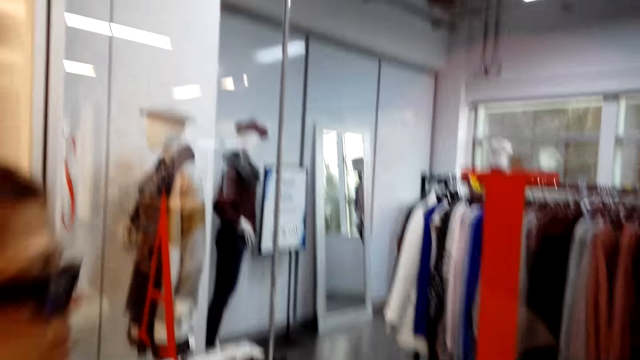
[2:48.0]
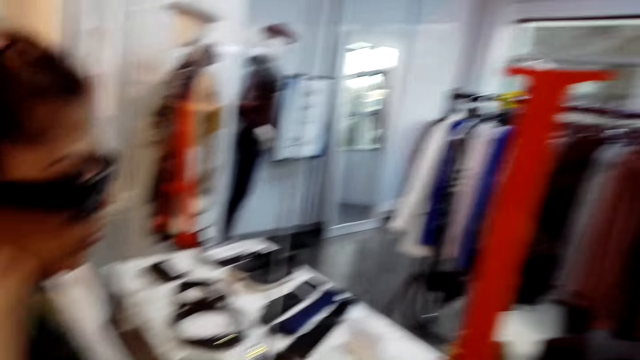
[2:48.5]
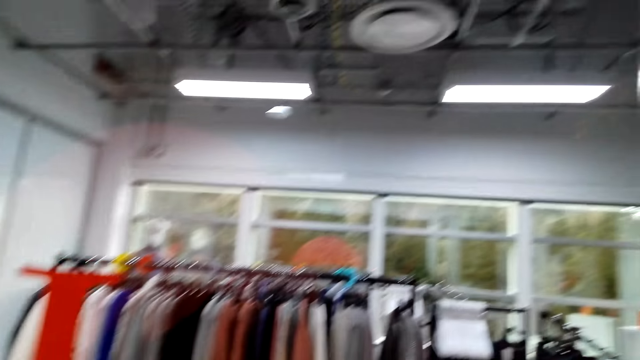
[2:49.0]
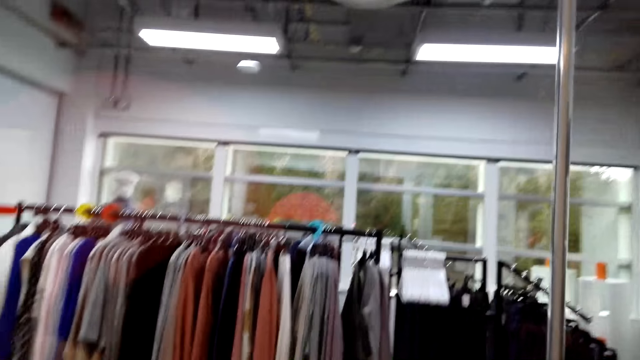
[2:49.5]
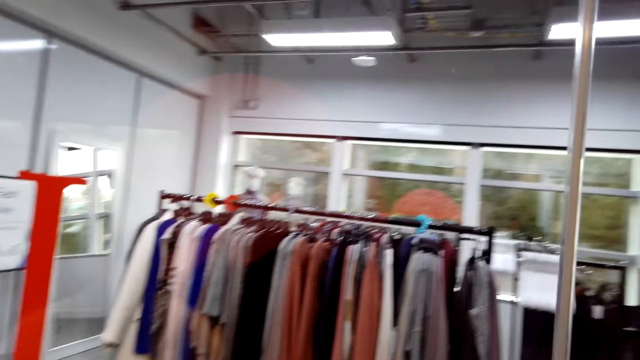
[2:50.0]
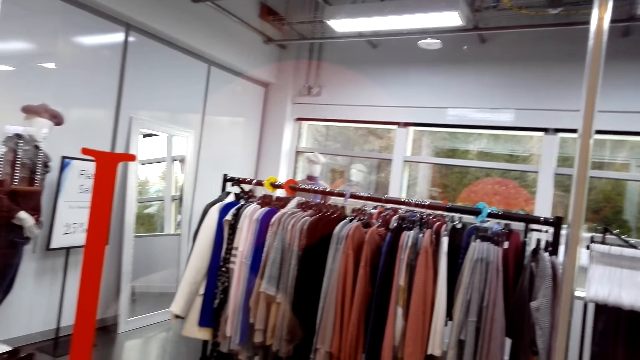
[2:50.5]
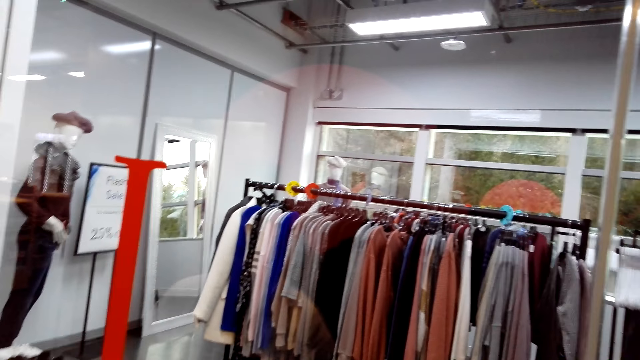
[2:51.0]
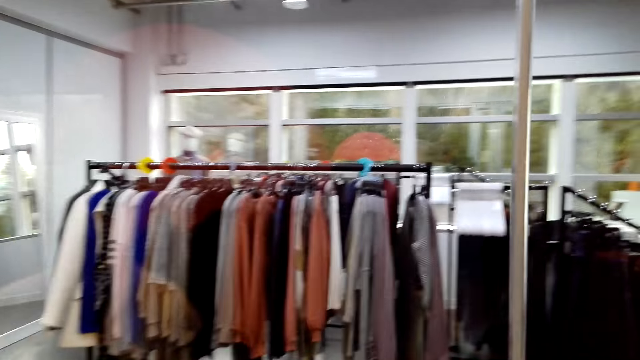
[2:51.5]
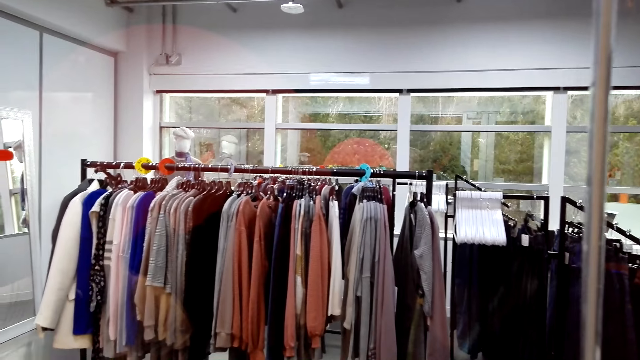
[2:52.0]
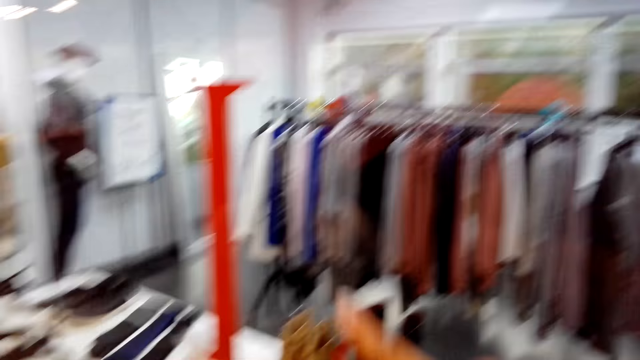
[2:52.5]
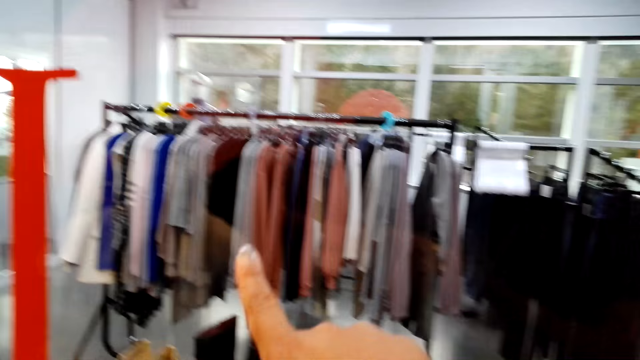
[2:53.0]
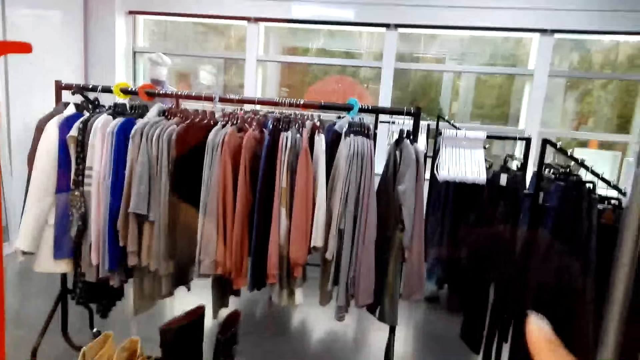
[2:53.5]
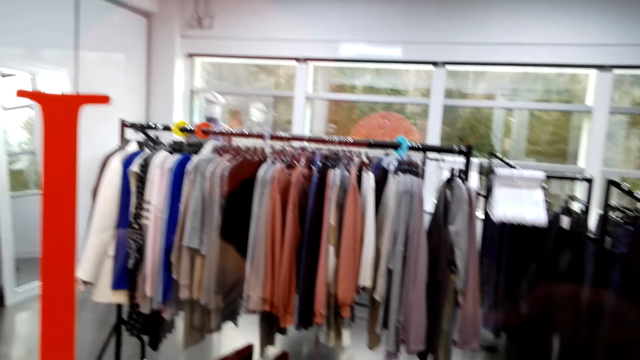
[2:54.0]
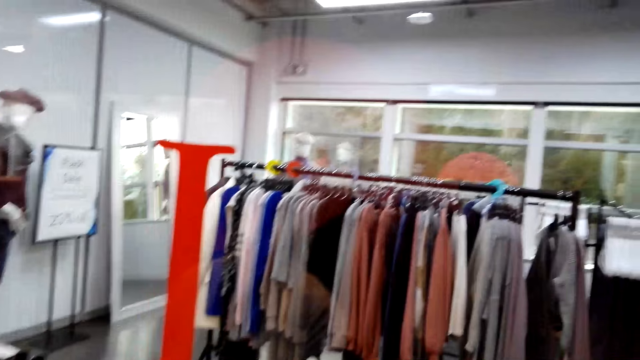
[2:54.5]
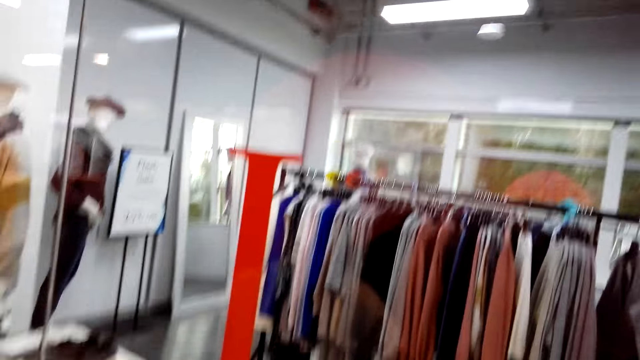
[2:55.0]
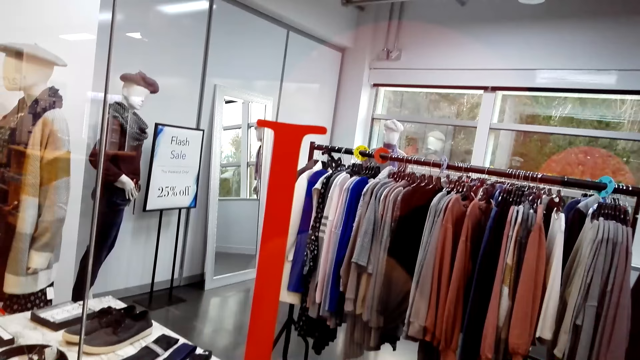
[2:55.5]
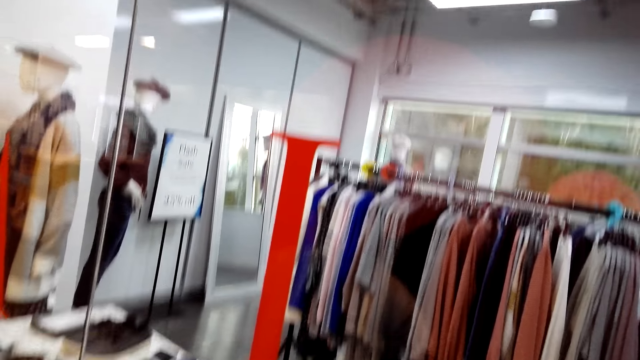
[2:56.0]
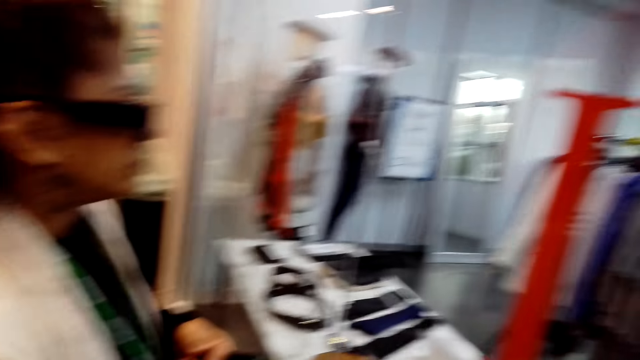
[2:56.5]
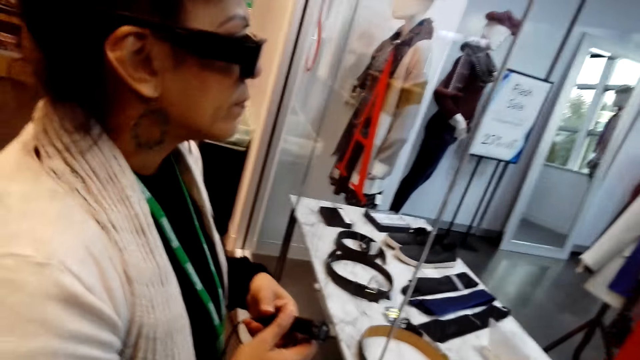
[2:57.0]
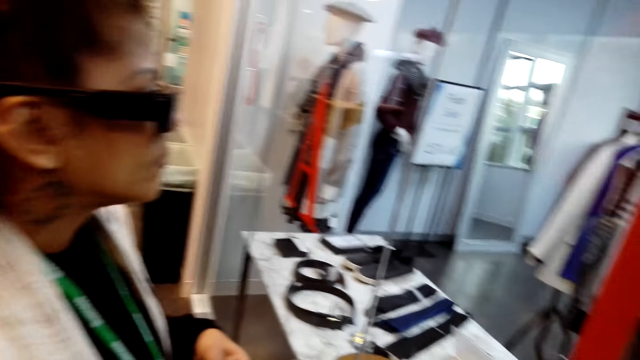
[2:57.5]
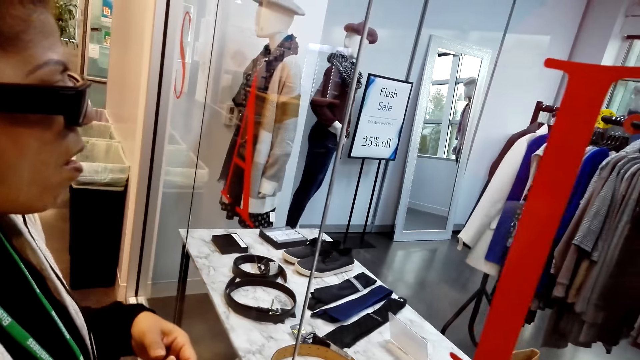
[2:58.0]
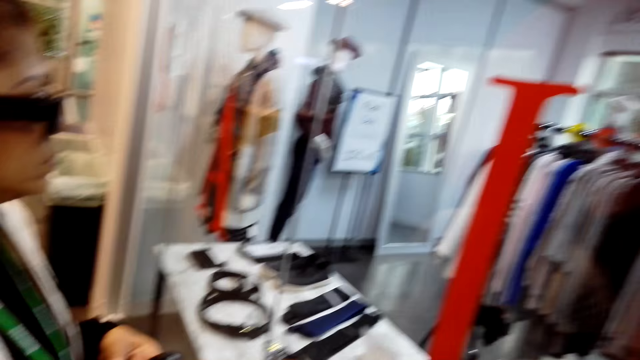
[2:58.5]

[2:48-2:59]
The camera wearer looks around the boutique. He gestures his finger, points at clothes, pulls his hand off the window glass, and looks around the boutique. He talks with a lady.

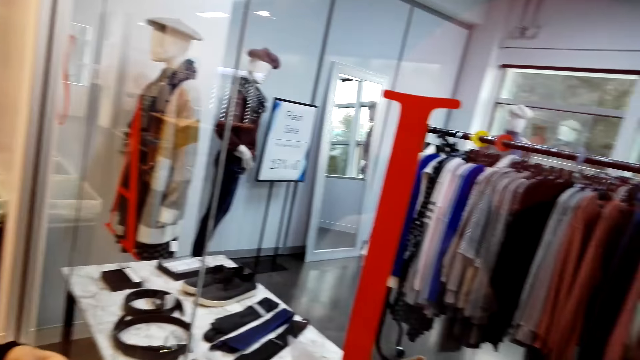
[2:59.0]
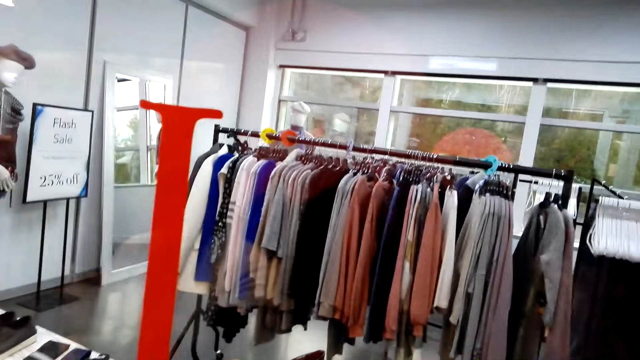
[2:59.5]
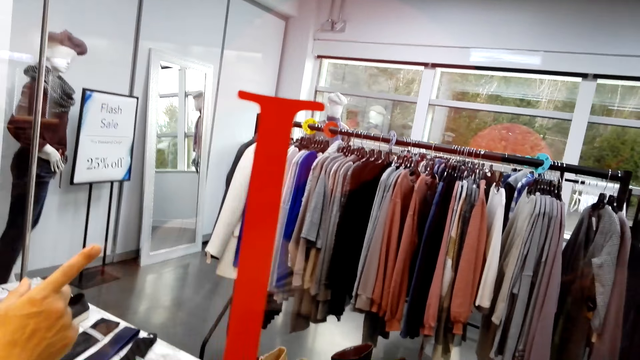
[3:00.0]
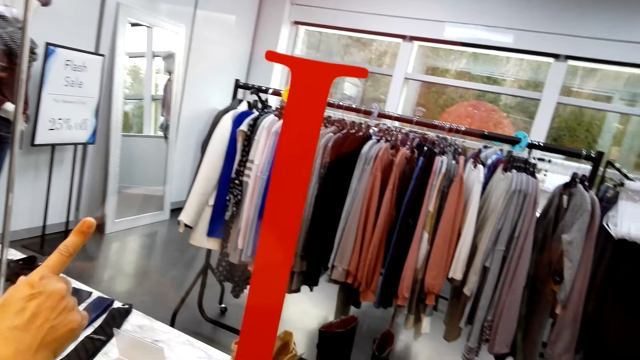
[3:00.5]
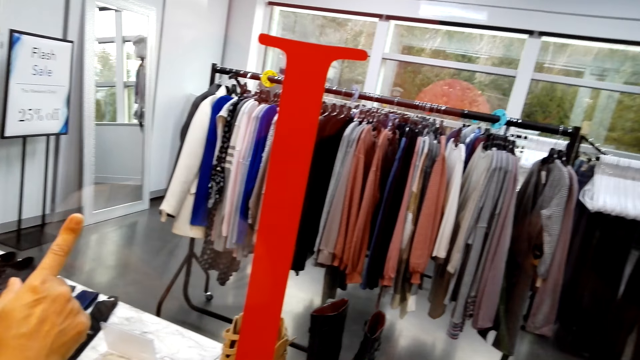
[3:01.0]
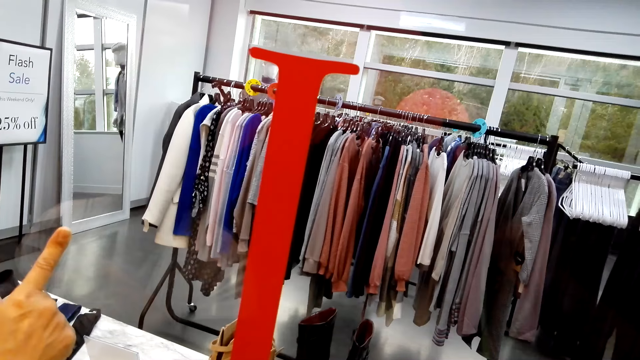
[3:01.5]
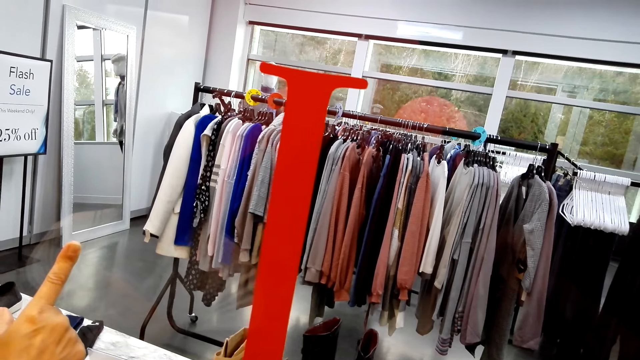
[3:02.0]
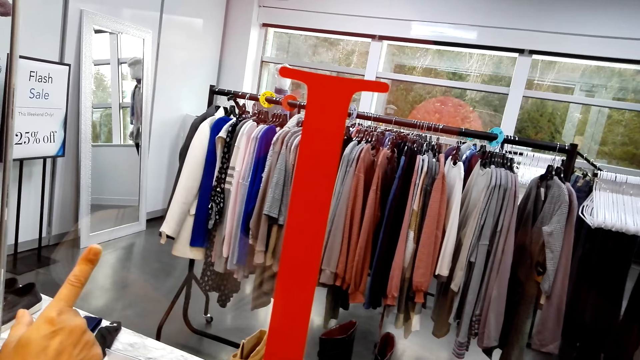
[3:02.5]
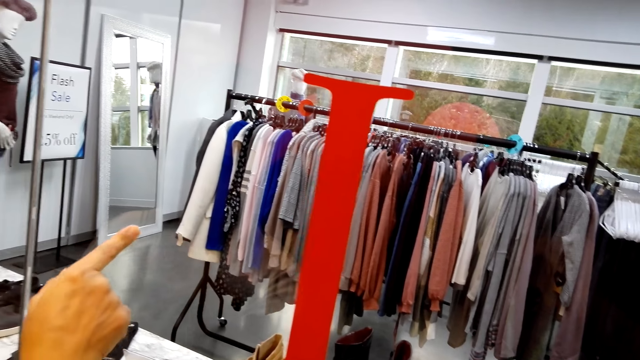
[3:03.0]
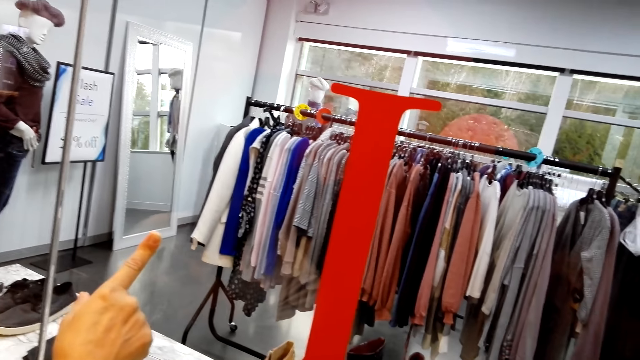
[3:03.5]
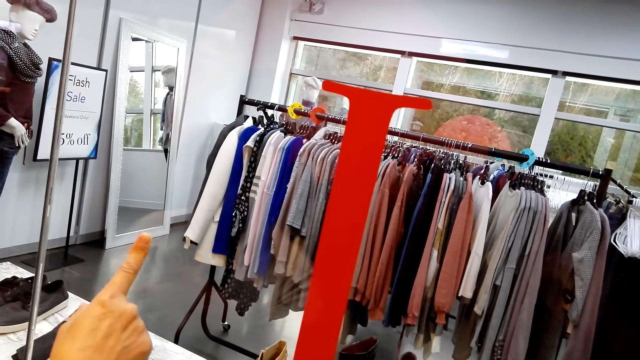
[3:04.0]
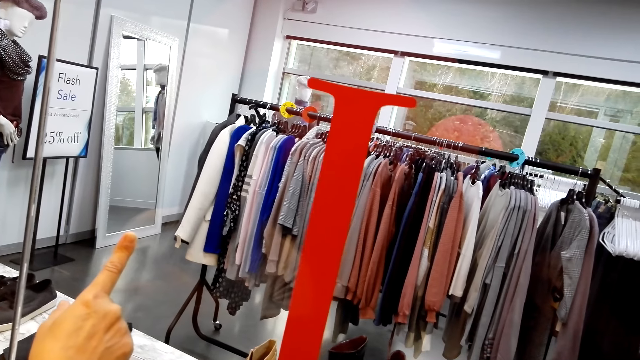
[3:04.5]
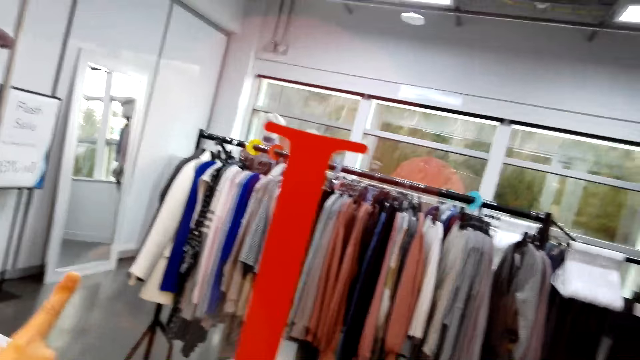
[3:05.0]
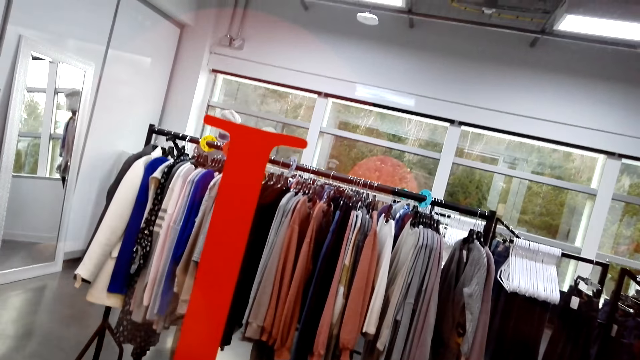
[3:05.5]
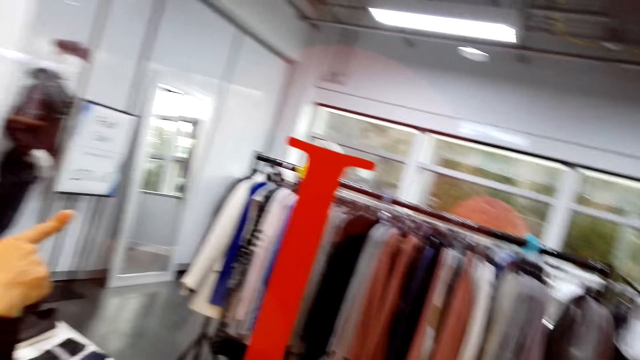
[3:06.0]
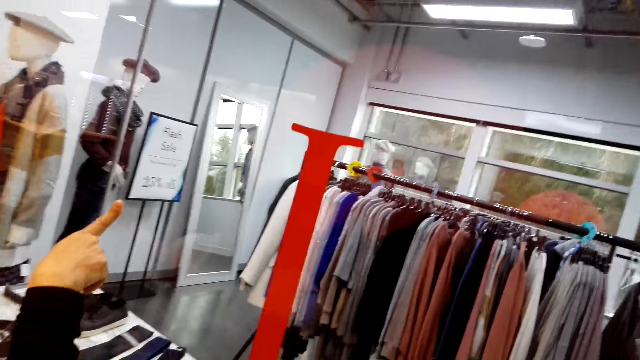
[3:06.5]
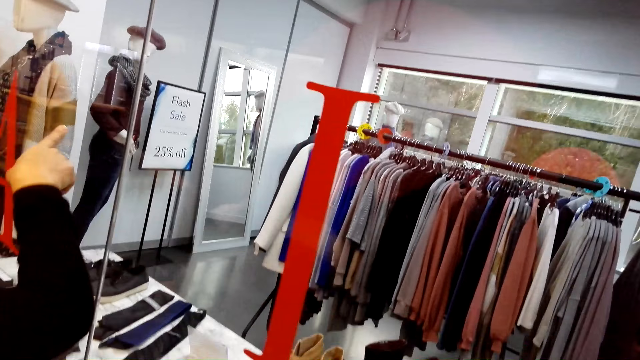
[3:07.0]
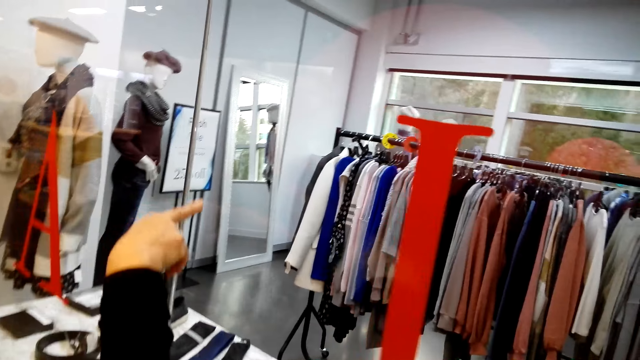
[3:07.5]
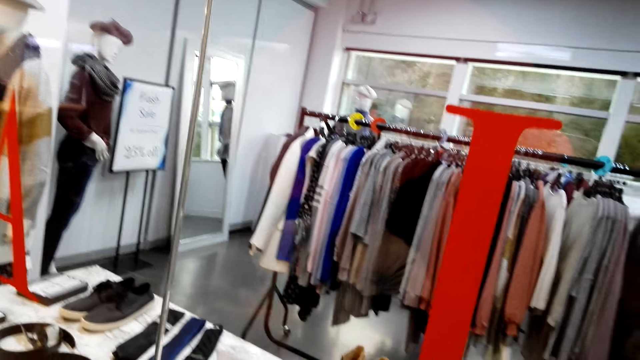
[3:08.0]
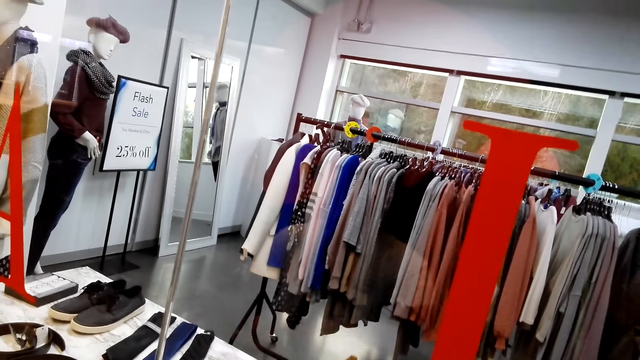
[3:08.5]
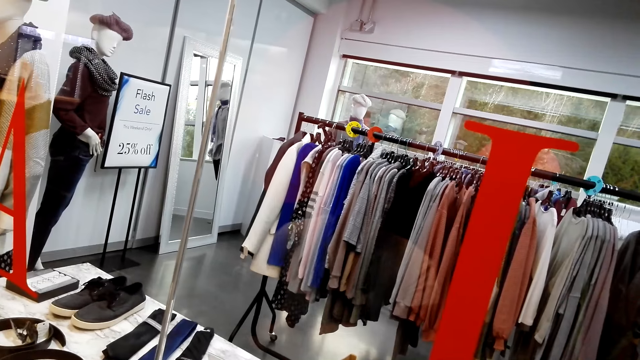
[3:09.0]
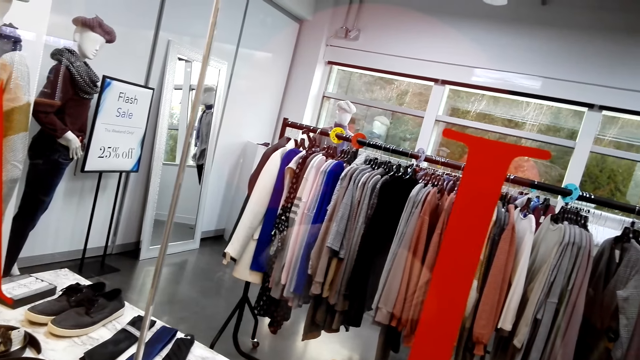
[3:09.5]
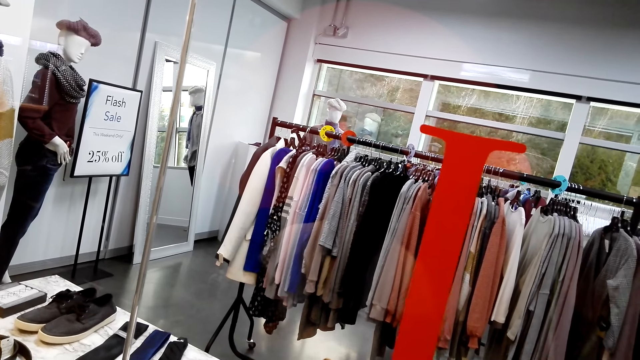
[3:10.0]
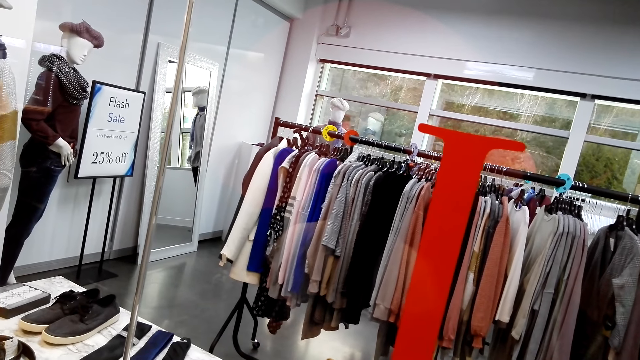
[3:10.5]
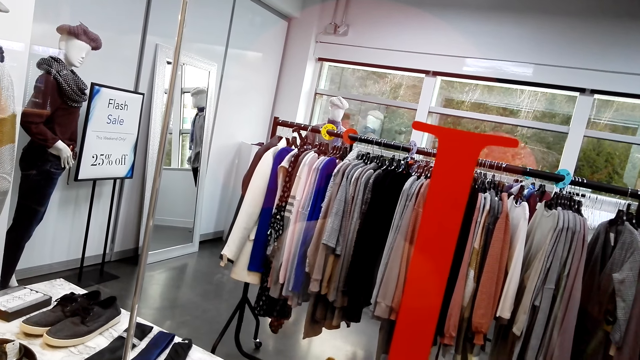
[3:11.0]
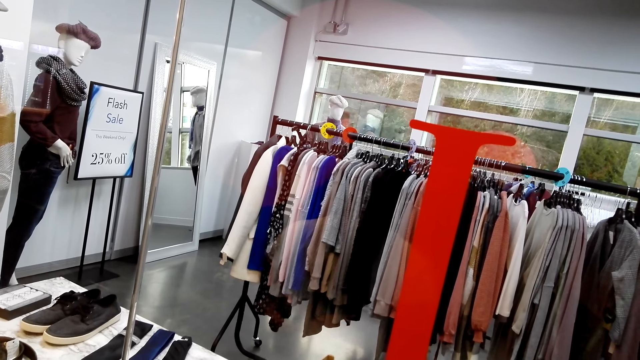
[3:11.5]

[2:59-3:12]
A lady points at clothes and gestures her hand. The camera wearer talks with the lady. They look around the boutique. The lady gestures her hand and pulls her hand off the glass window. The camera wearer looks around the boutique.
